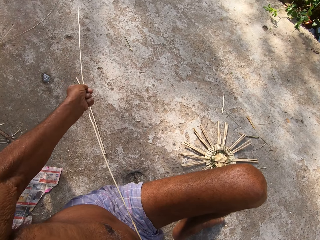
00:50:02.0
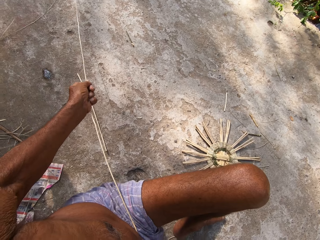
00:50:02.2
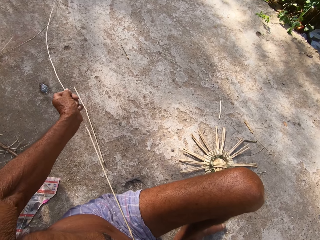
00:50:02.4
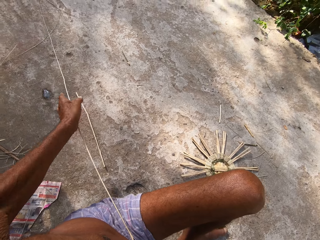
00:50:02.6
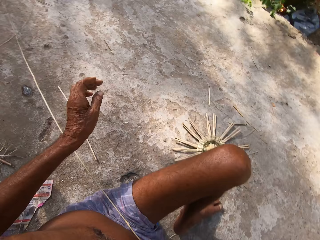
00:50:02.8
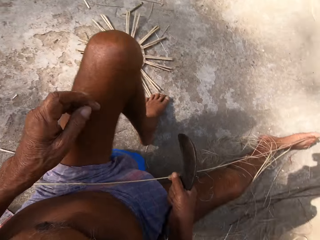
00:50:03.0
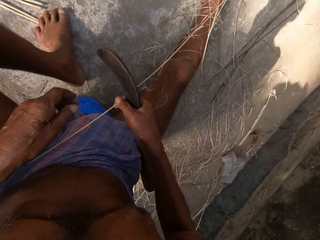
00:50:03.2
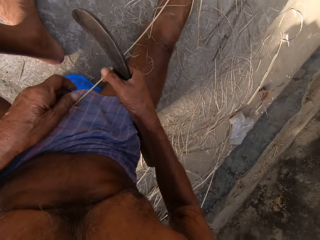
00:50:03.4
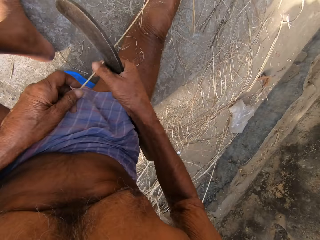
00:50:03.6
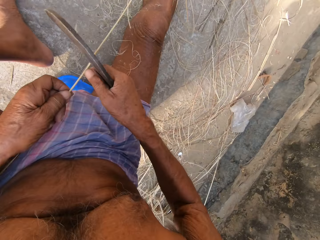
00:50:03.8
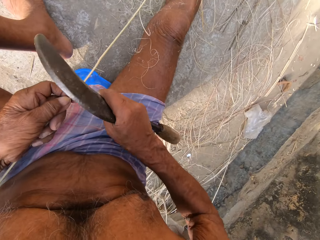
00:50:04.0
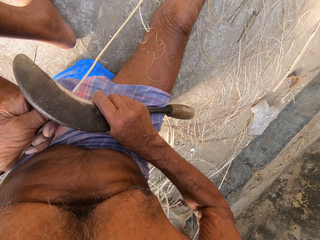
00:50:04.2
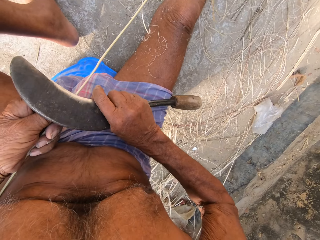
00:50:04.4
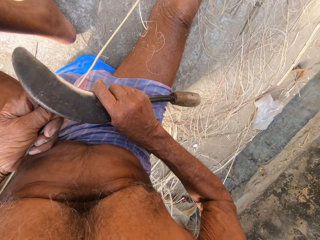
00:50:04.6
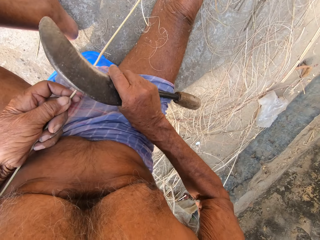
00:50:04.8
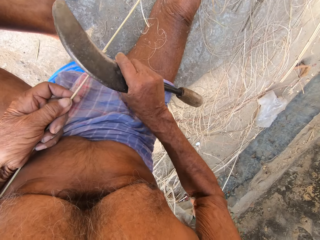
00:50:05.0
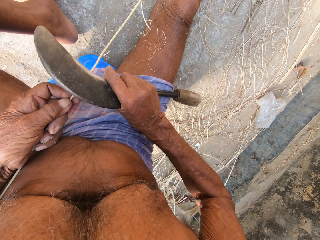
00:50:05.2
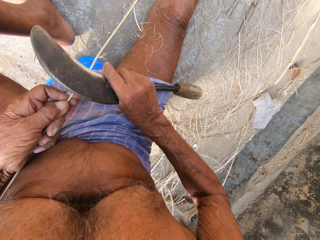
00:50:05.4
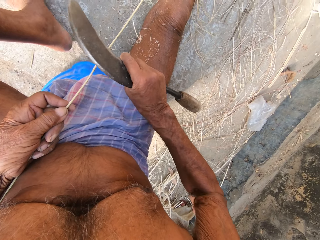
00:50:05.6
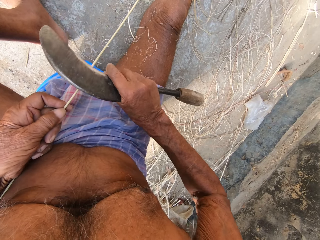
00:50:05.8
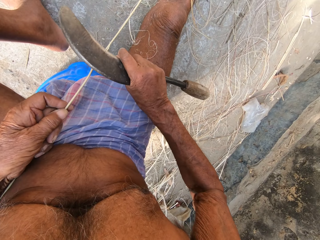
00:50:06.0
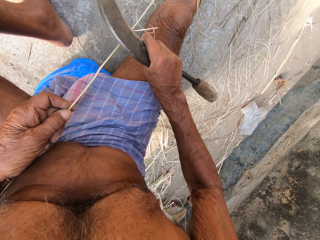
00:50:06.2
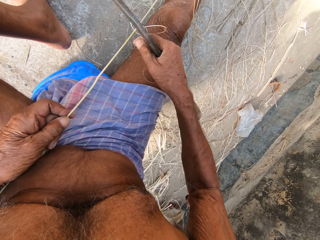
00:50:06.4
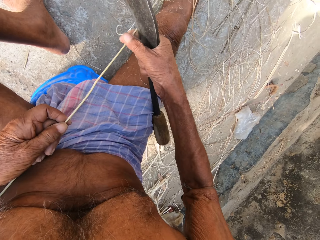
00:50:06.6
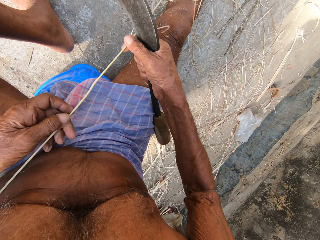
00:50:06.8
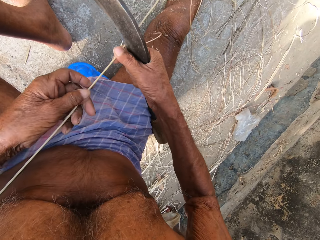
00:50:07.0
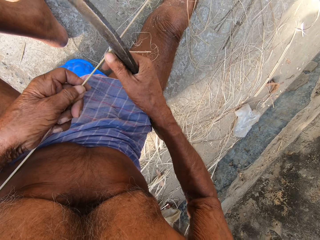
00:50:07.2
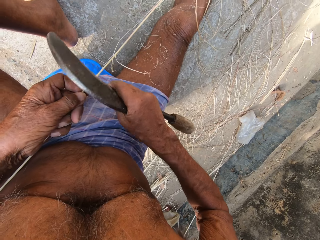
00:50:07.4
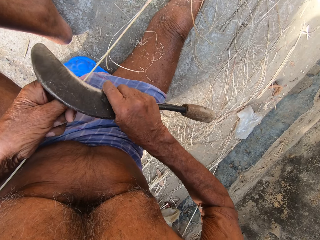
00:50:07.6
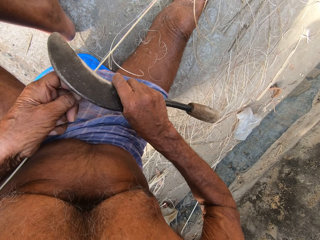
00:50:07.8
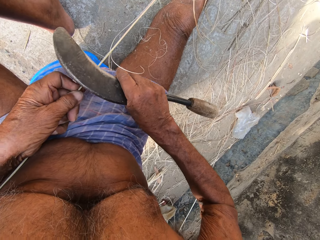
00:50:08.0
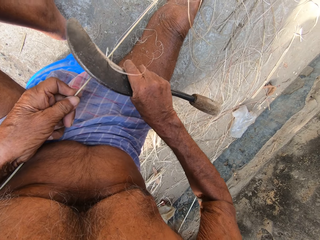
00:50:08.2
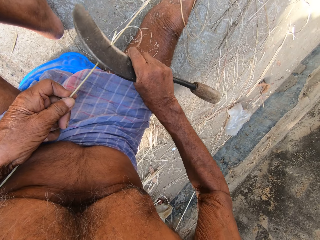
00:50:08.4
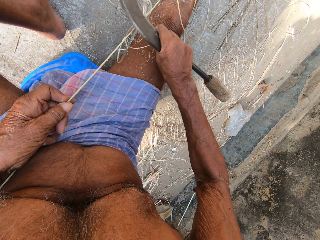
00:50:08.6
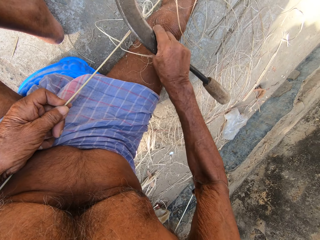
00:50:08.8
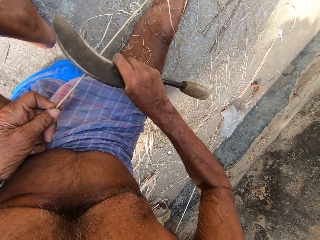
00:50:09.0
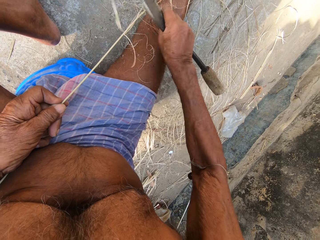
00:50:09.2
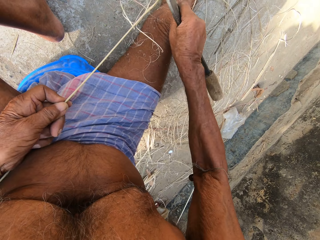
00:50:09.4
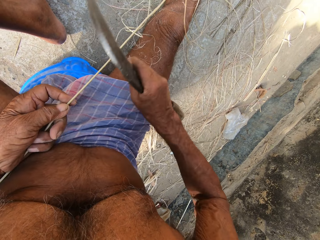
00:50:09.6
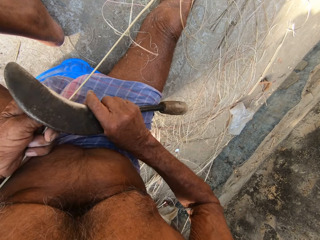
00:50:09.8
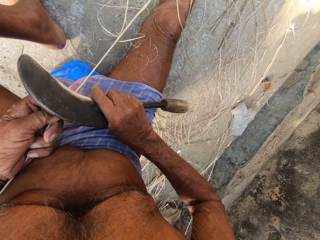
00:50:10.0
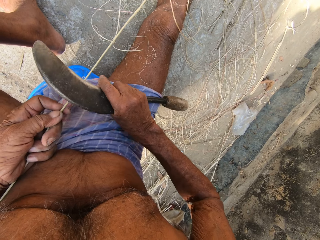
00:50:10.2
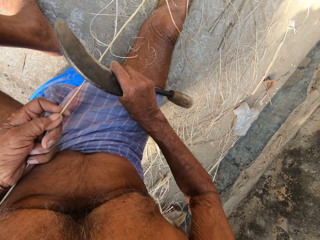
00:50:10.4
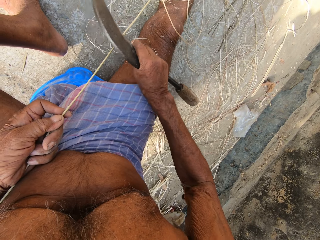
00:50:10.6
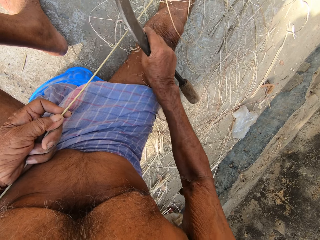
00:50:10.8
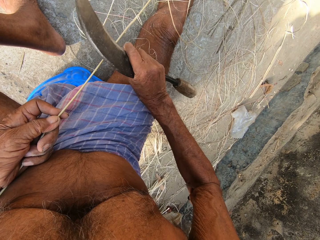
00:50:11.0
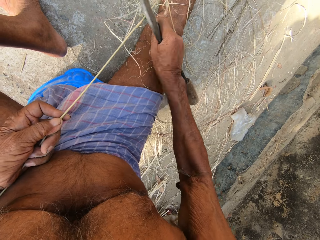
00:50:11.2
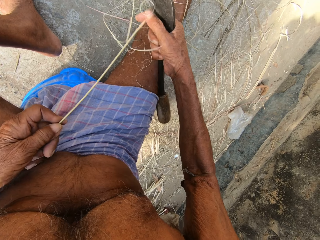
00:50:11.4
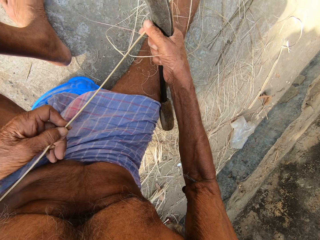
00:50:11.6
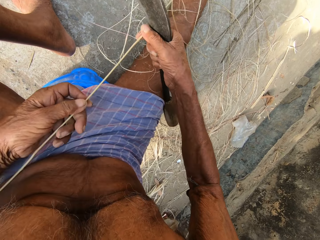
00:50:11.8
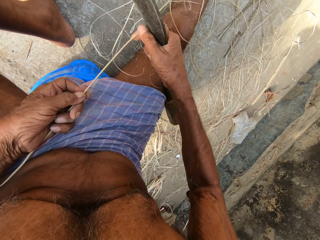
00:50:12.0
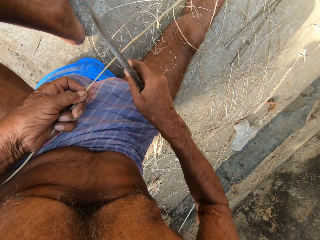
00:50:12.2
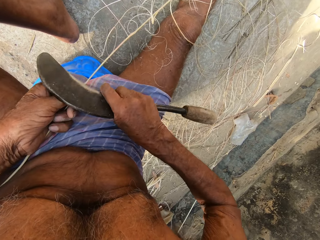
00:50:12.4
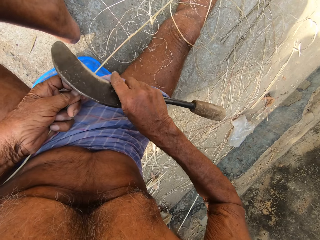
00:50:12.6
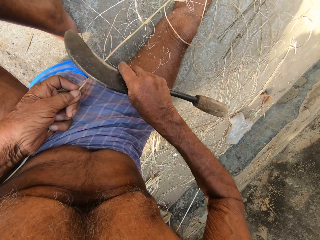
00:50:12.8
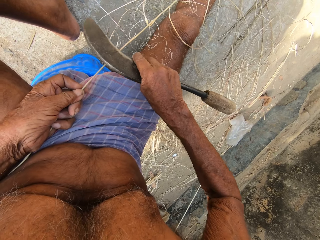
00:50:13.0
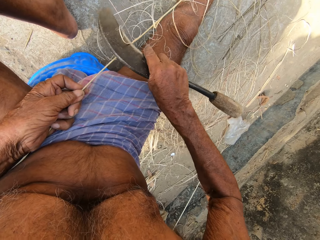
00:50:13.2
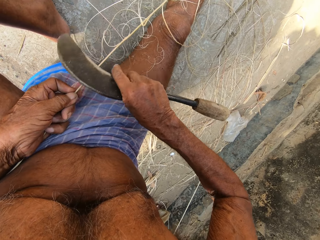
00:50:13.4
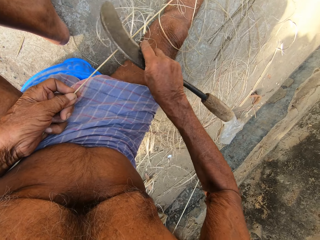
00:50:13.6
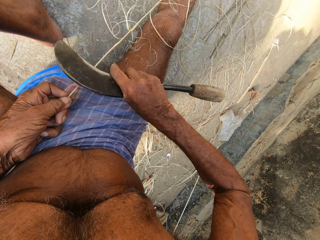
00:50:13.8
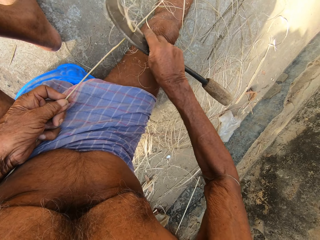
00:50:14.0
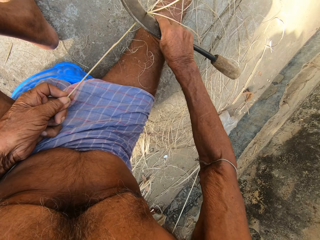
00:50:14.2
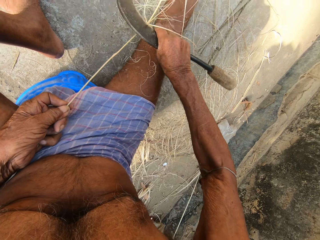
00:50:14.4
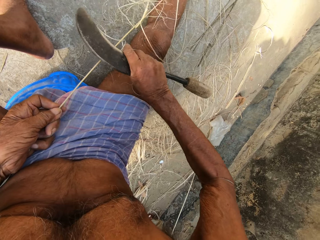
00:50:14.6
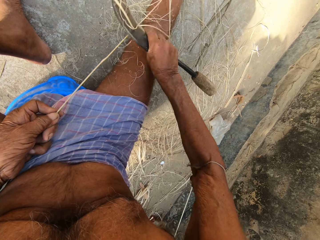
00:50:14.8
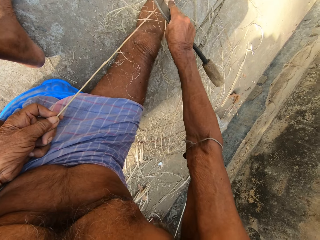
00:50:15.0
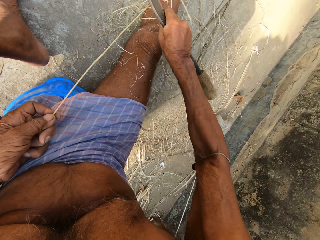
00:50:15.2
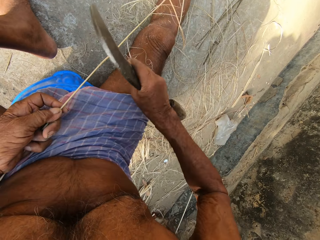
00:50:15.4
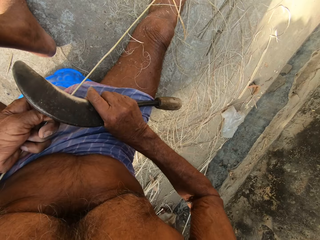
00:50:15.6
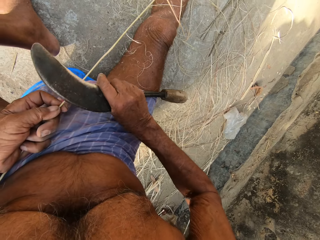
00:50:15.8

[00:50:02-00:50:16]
The camera wearer passes the bamboo strip from his right hand to his left hand. He scrapes the bamboo strip in his left hand with the sickle in his right hand. He pulls up the bamboo strip in his left hand with his right hand. He scrapes the bamboo strip in his left hand with the sickle in his right hand. He pulls up the bamboo strip in his left hand with his right hand. He scrapes the bamboo strip in his left hand with the sickle in his right hand.

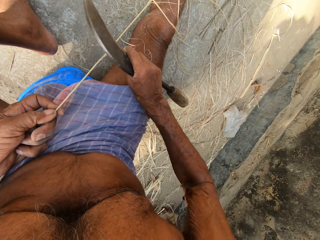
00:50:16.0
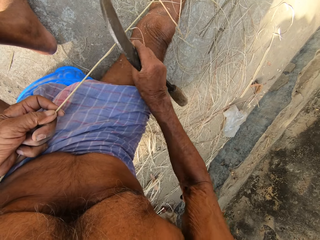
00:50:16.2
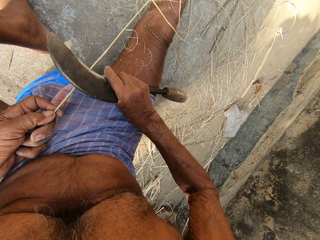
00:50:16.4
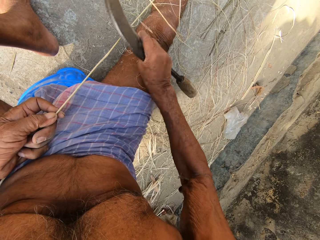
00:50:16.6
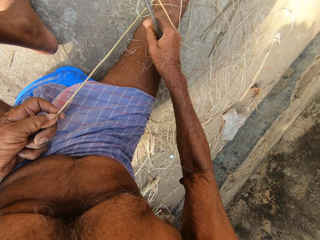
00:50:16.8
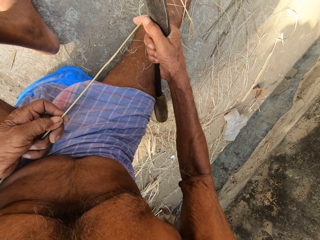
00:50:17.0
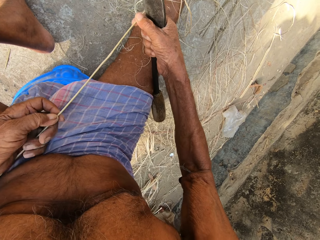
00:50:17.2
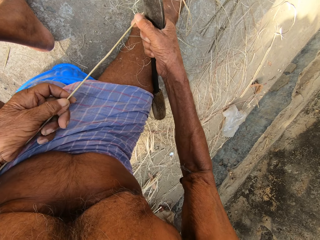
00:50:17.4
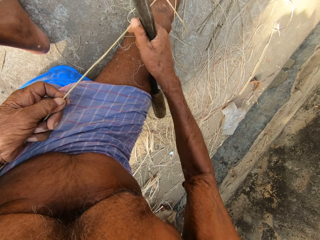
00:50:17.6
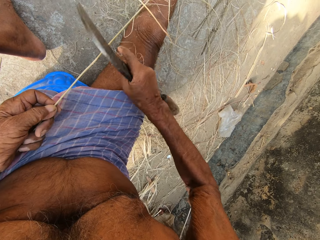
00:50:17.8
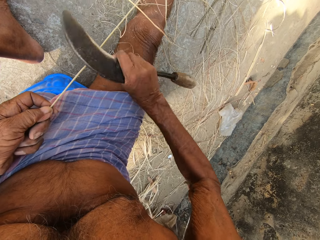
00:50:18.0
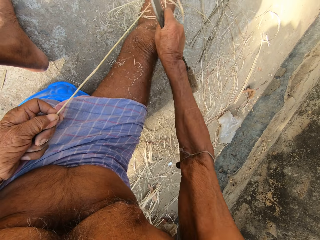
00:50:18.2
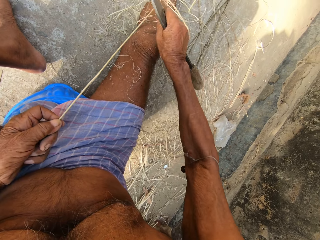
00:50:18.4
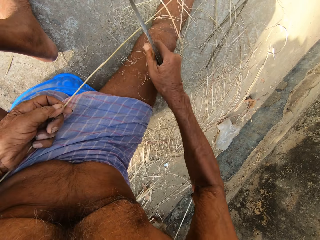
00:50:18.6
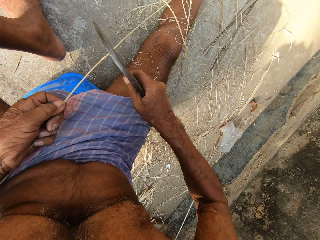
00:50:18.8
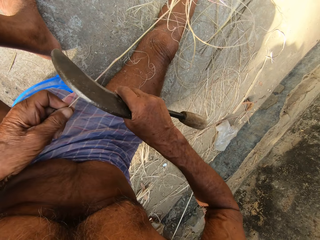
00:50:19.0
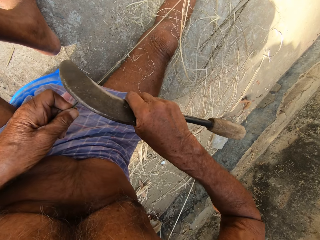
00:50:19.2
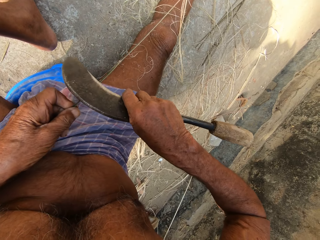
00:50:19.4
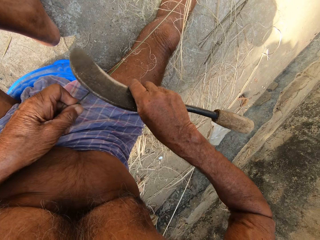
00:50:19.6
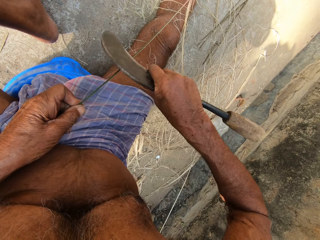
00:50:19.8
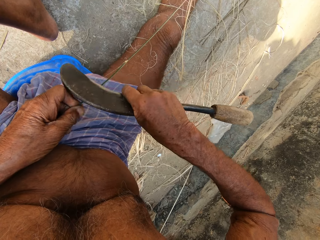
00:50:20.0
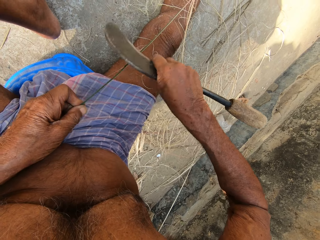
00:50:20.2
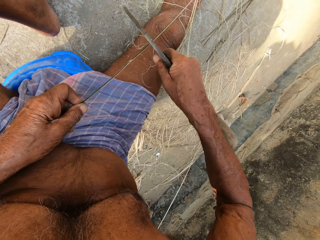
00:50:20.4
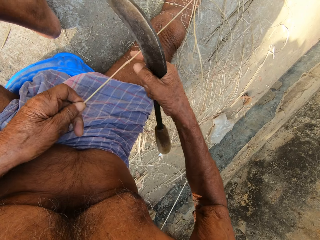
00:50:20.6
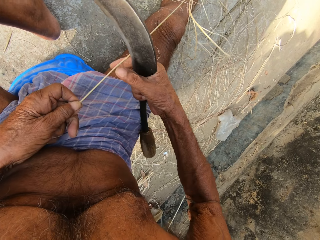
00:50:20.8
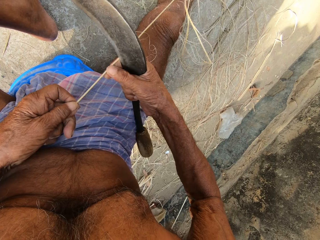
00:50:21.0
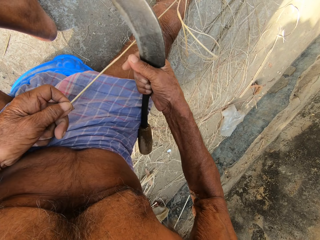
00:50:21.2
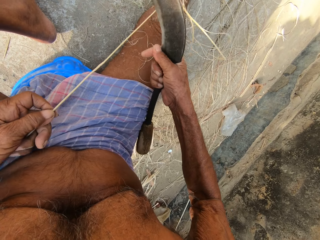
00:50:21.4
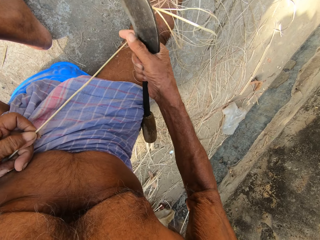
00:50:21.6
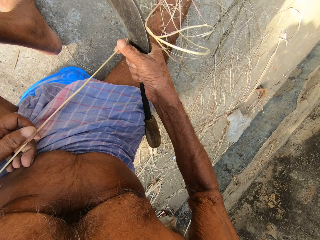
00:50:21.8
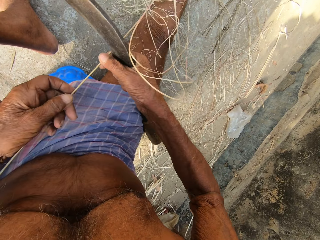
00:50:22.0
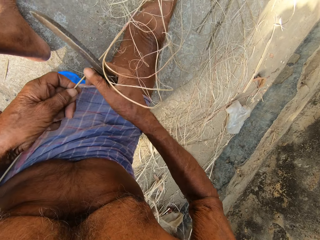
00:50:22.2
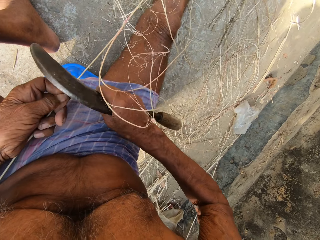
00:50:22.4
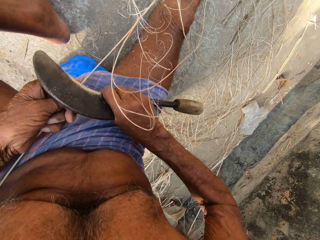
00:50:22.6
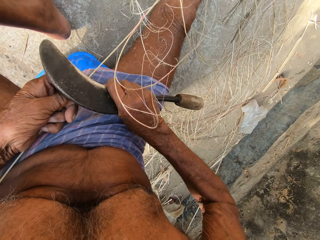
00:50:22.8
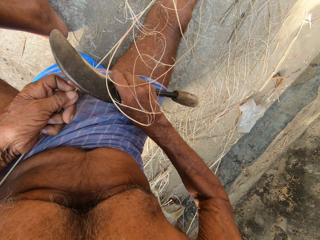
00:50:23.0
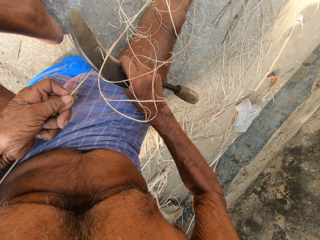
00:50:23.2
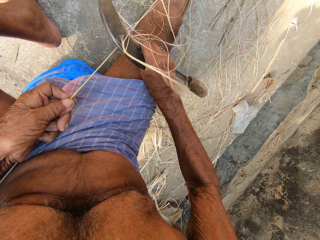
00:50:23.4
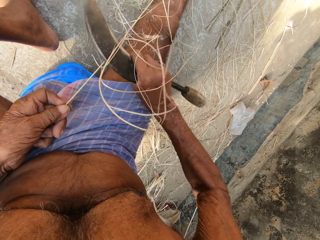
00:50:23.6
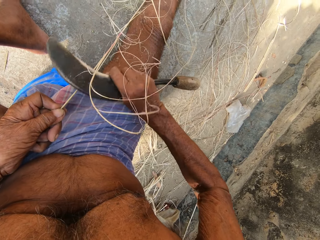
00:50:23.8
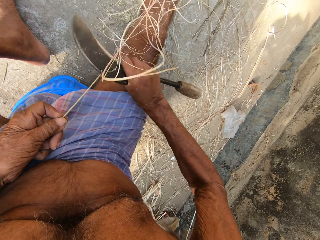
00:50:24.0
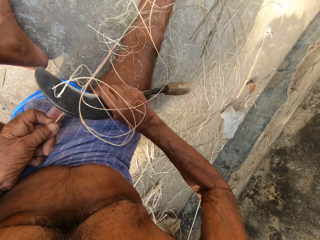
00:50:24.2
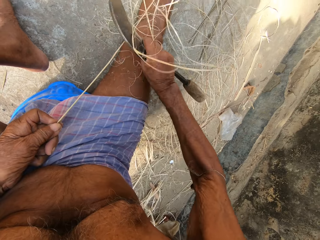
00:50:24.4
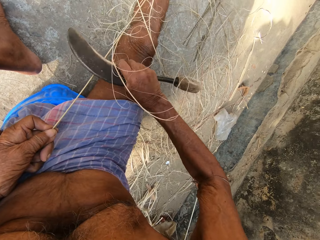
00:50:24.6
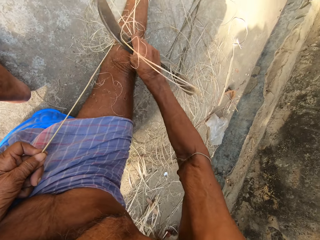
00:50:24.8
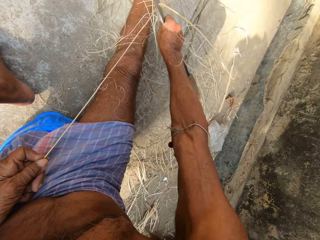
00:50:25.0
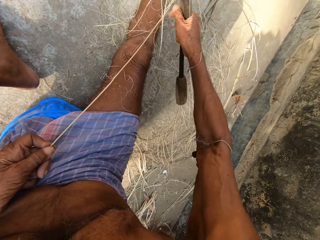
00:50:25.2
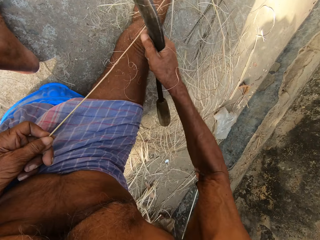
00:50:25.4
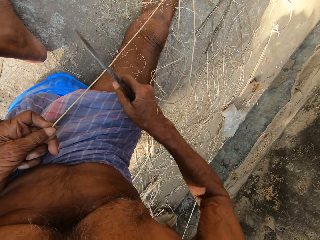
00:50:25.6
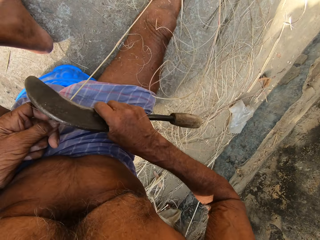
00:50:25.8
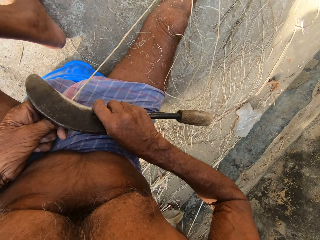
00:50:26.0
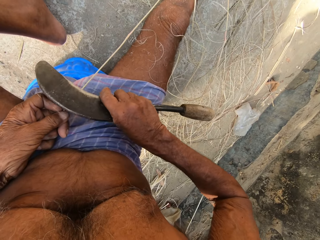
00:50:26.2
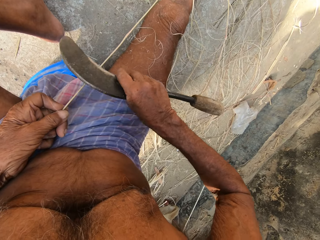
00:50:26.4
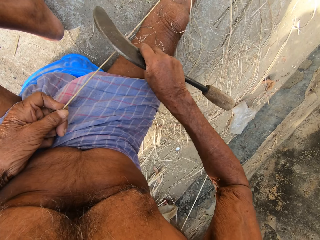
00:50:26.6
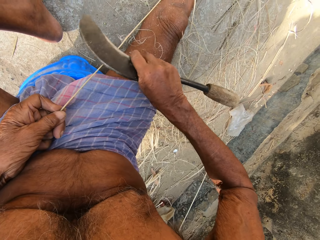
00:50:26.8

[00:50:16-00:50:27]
The camera wearer holds the bamboo strip with his right hand. He moves his left hand on the bamboo strip. He scrapes the bamboo strip in his left hand with the sickle in his right hand. He pulls a strand from the bamboo strip in his left hand with his right hand. He pulls up the bamboo strip in his left hand with his right hand. He scrapes the bamboo strip in his left hand with the sickle in his right hand.
